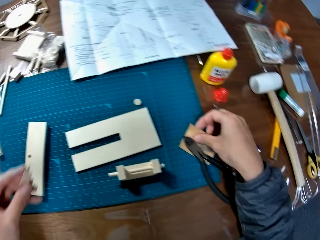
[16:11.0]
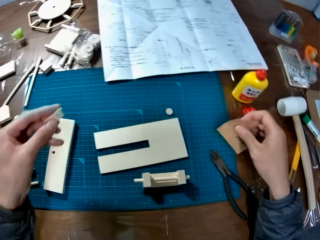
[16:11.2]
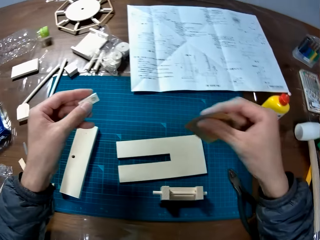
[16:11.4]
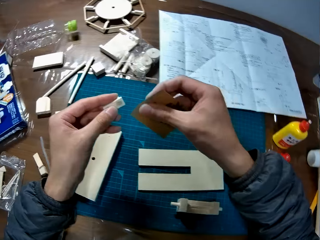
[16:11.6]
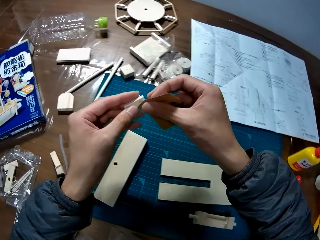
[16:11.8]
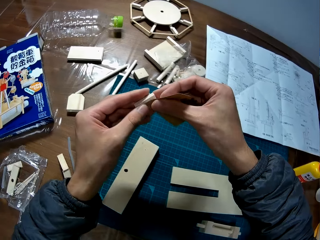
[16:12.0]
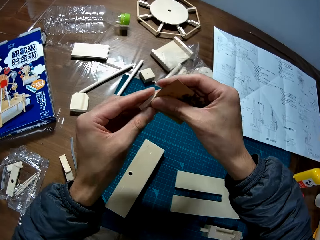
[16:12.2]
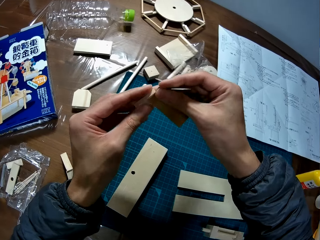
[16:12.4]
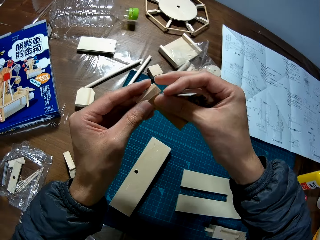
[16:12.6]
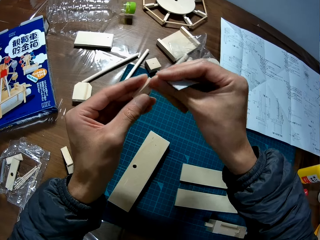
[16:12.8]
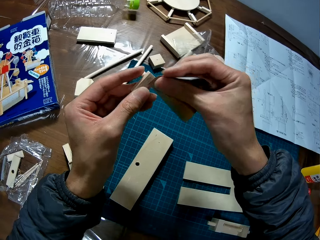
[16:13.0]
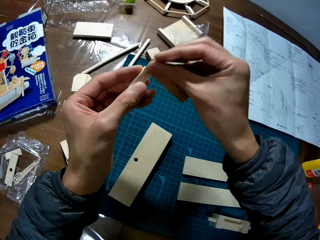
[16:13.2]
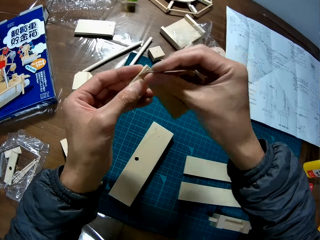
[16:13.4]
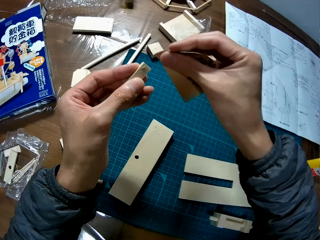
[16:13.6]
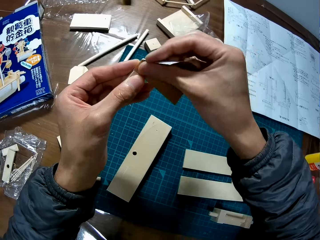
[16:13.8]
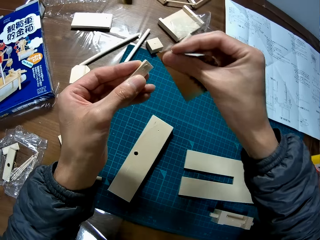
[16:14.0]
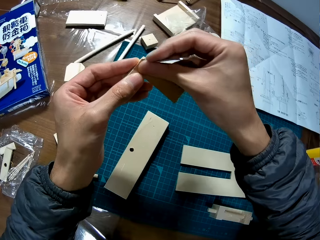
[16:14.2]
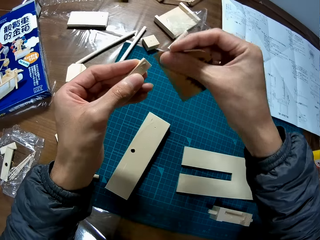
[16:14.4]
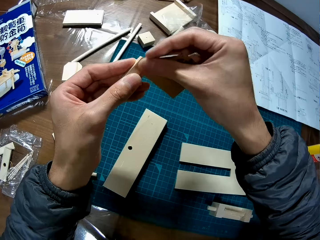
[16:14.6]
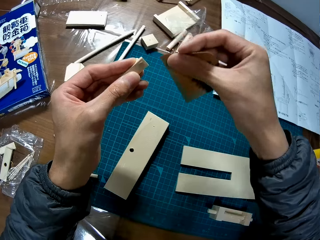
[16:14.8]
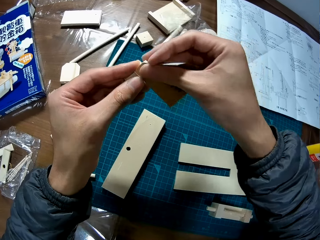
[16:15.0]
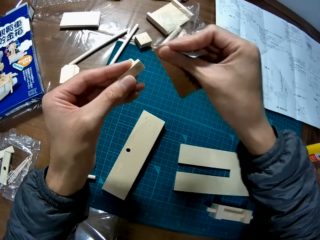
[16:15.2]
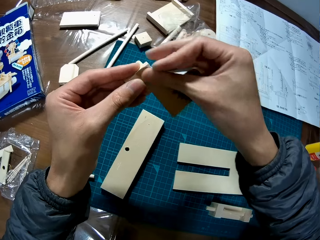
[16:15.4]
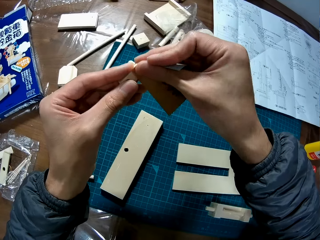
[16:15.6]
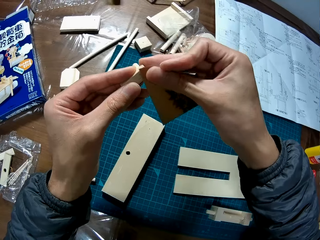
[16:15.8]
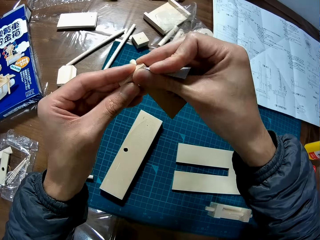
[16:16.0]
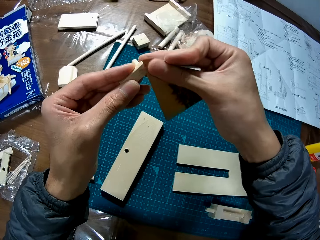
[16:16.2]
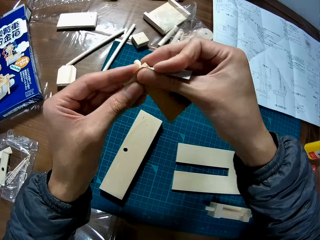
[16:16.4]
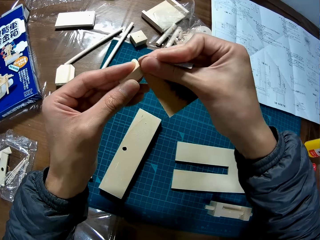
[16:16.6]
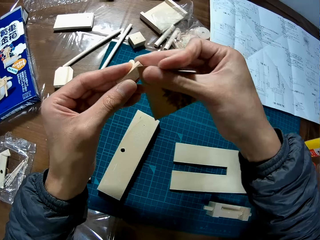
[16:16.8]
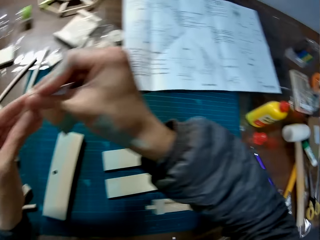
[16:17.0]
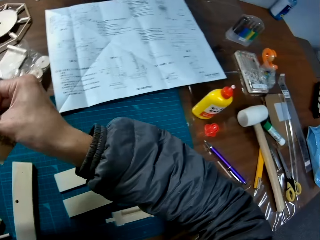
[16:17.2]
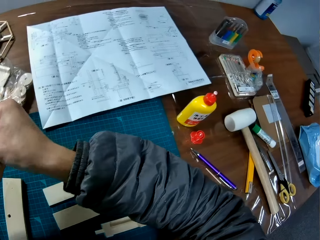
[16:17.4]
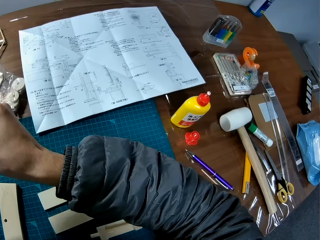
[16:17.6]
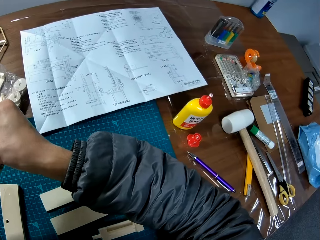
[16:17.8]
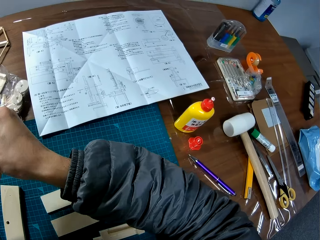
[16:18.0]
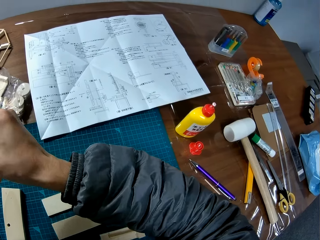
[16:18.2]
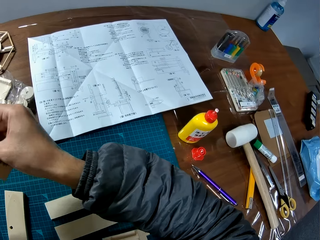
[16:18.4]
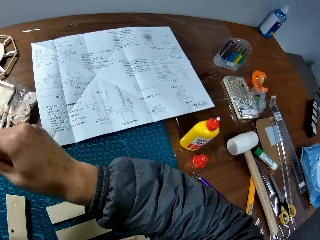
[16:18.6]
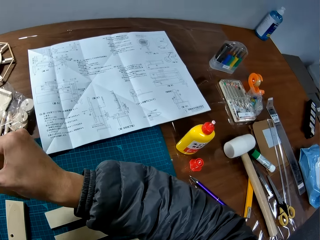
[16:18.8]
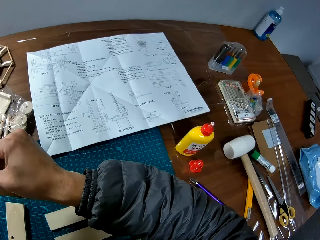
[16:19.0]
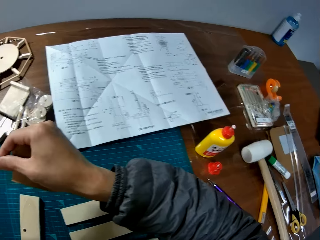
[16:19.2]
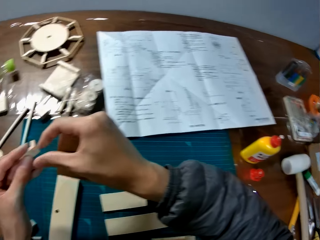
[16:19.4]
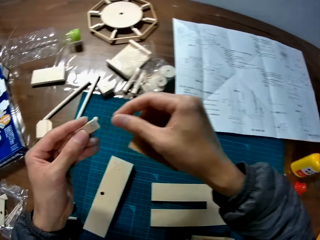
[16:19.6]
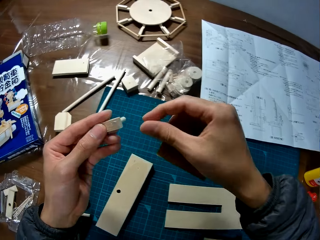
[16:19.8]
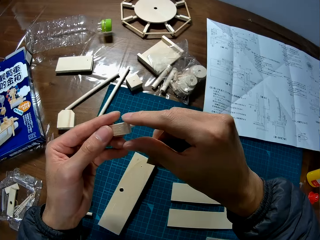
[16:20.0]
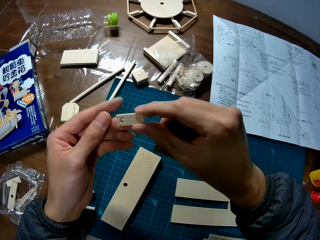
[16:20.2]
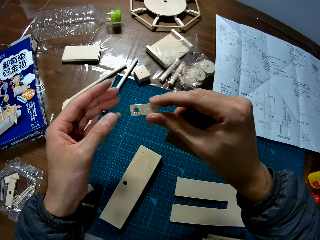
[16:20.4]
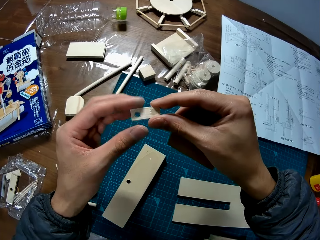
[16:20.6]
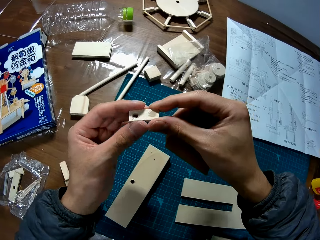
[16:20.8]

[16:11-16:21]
The camera wearer takes a sandpaper sheet. They wipe the craft material. They use the sandpaper sheet on one of the wood pieces. They look at the sketch manual.

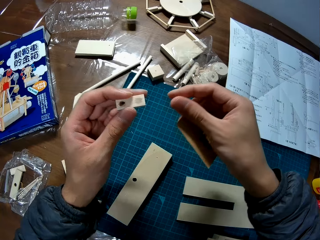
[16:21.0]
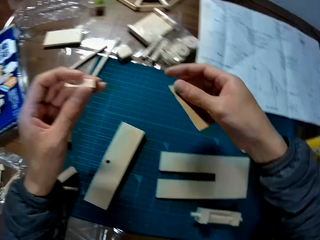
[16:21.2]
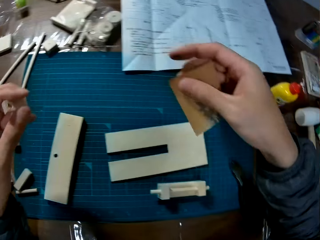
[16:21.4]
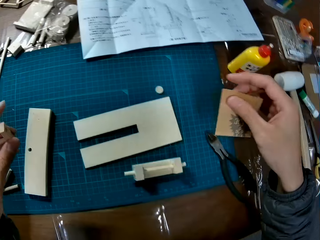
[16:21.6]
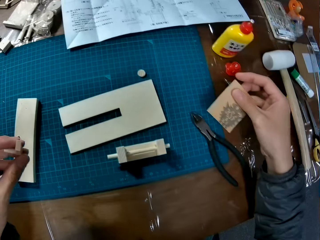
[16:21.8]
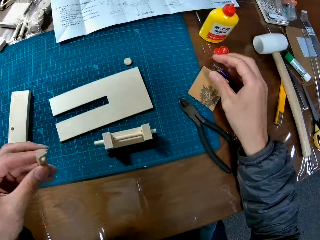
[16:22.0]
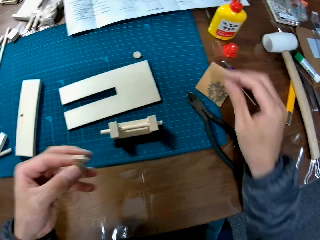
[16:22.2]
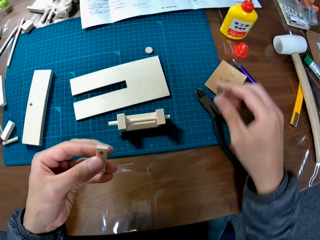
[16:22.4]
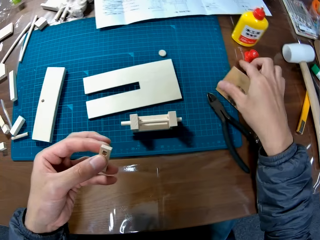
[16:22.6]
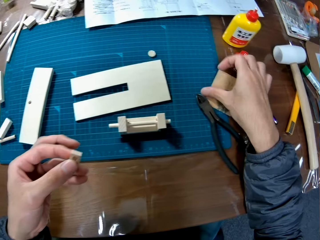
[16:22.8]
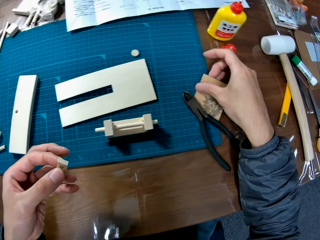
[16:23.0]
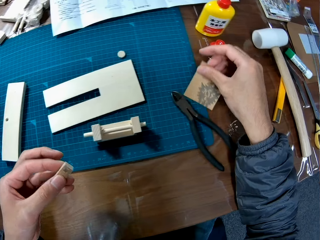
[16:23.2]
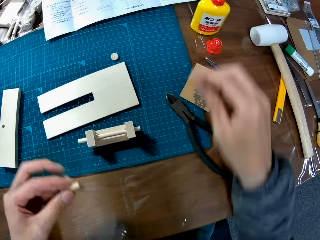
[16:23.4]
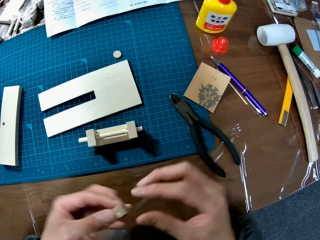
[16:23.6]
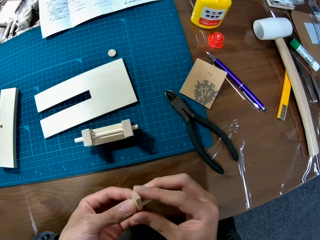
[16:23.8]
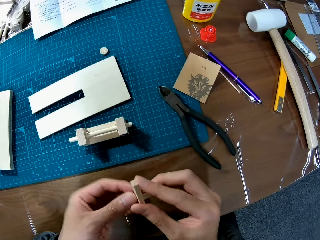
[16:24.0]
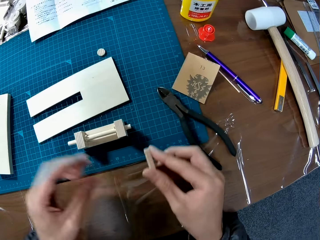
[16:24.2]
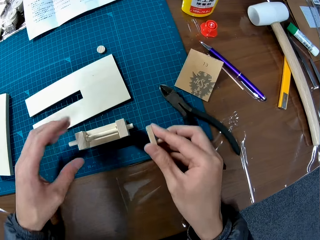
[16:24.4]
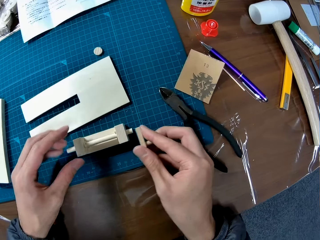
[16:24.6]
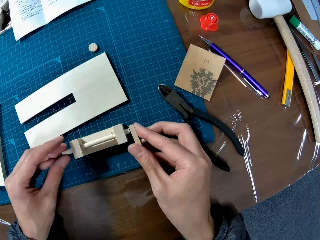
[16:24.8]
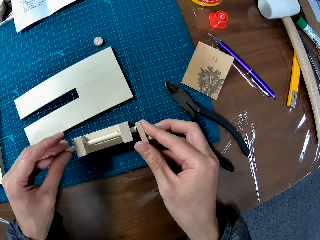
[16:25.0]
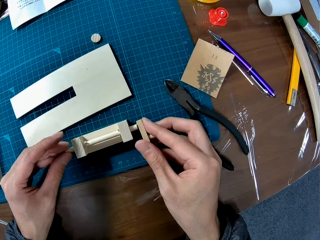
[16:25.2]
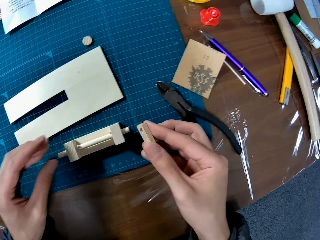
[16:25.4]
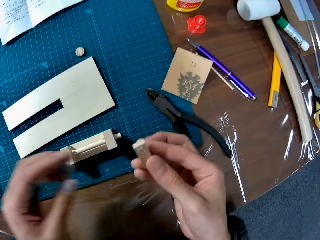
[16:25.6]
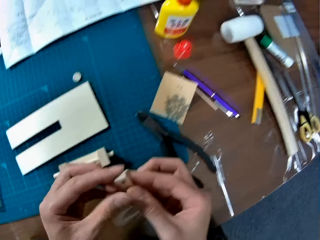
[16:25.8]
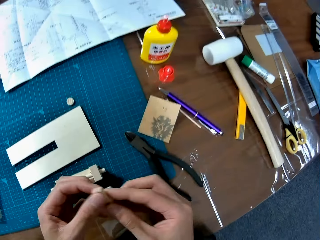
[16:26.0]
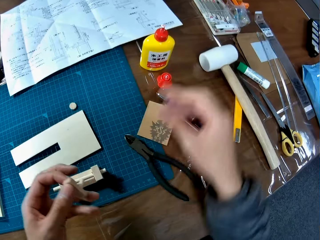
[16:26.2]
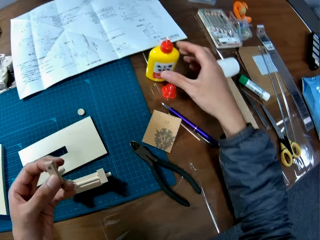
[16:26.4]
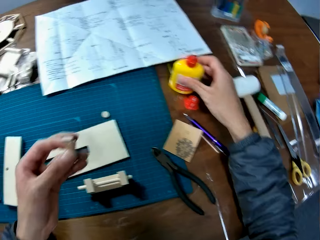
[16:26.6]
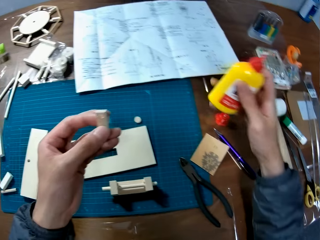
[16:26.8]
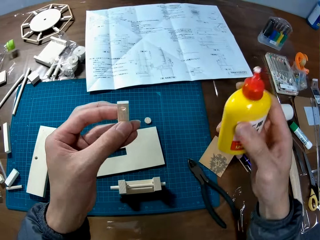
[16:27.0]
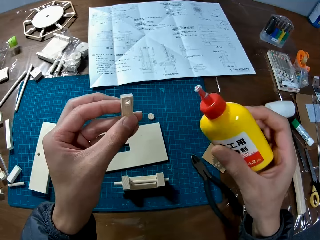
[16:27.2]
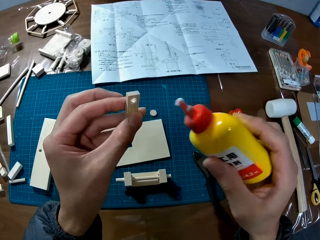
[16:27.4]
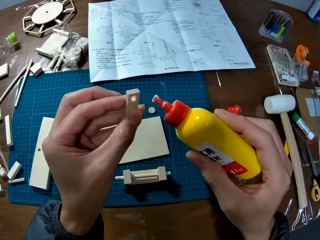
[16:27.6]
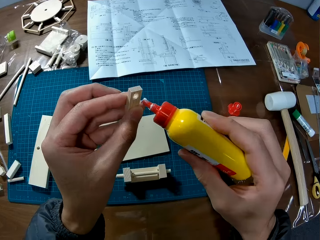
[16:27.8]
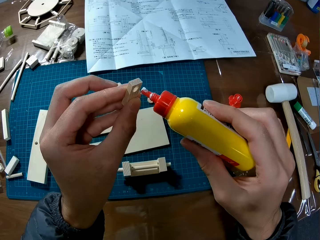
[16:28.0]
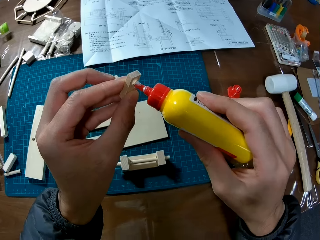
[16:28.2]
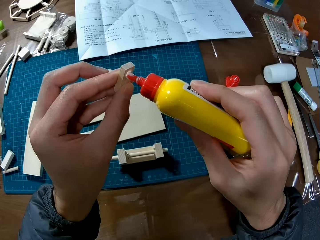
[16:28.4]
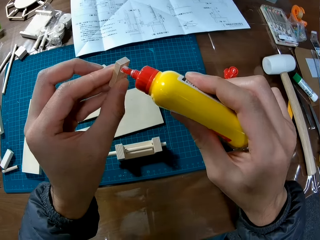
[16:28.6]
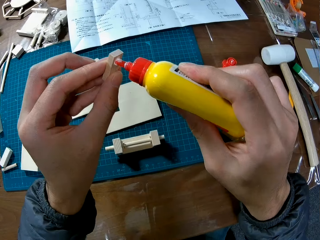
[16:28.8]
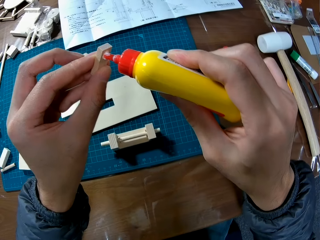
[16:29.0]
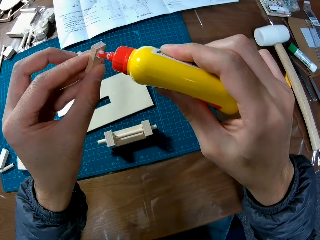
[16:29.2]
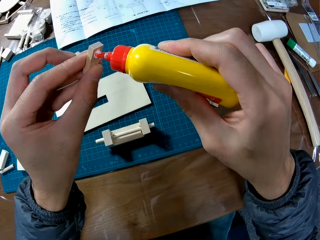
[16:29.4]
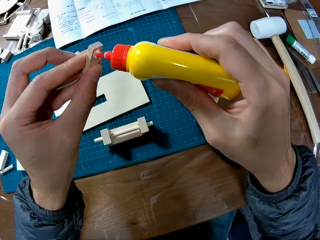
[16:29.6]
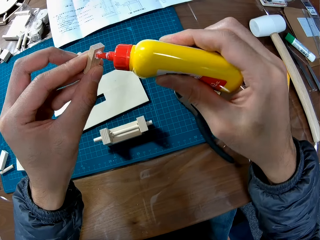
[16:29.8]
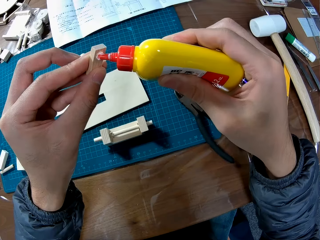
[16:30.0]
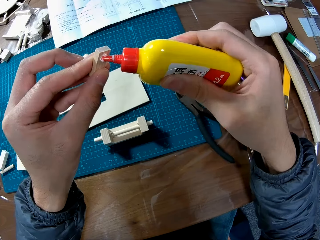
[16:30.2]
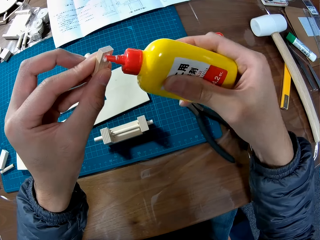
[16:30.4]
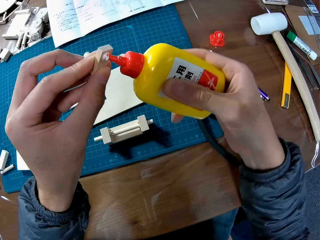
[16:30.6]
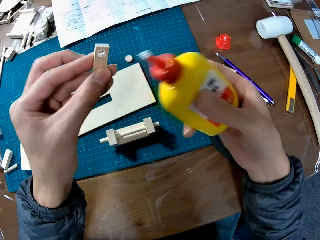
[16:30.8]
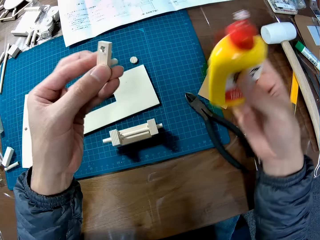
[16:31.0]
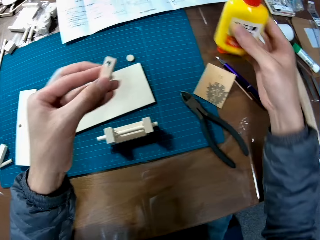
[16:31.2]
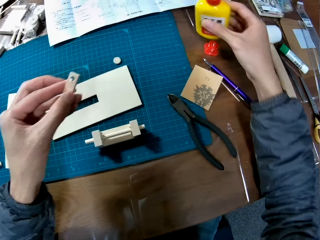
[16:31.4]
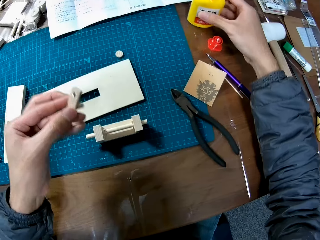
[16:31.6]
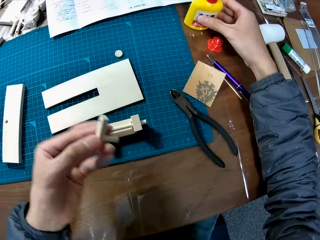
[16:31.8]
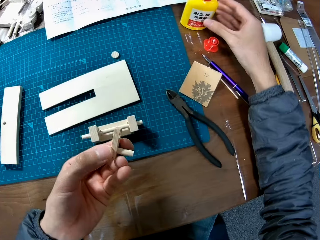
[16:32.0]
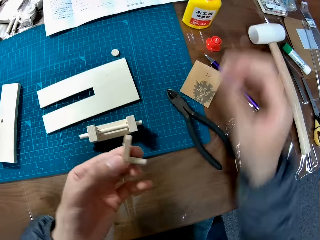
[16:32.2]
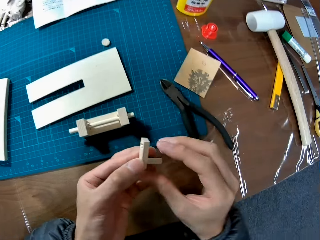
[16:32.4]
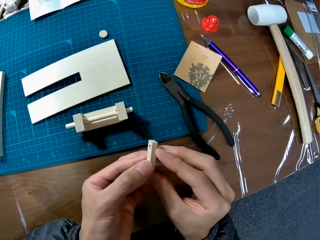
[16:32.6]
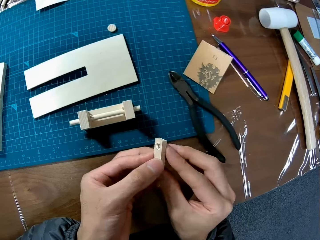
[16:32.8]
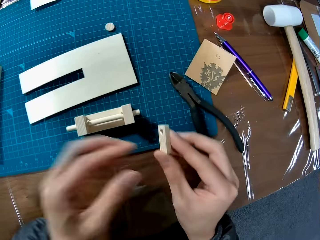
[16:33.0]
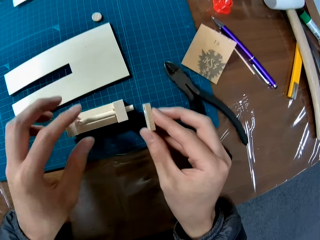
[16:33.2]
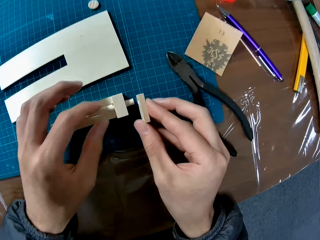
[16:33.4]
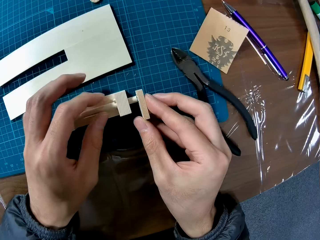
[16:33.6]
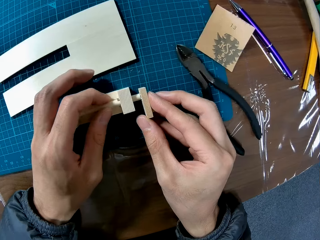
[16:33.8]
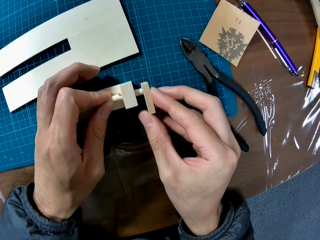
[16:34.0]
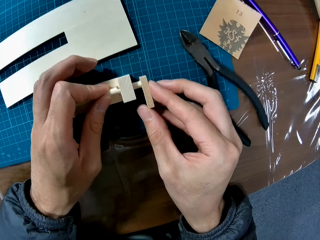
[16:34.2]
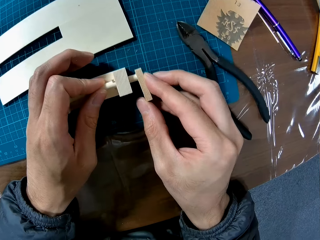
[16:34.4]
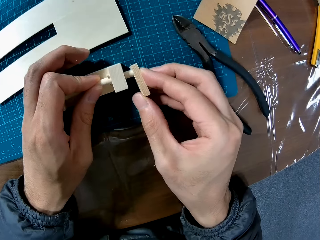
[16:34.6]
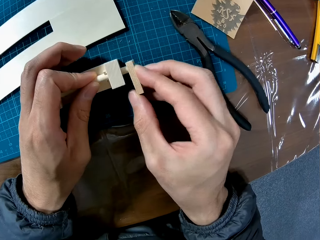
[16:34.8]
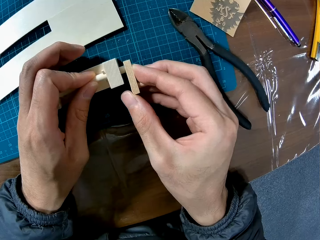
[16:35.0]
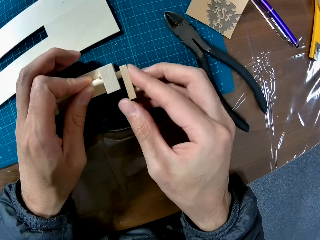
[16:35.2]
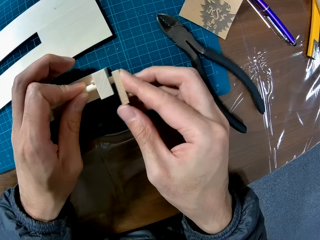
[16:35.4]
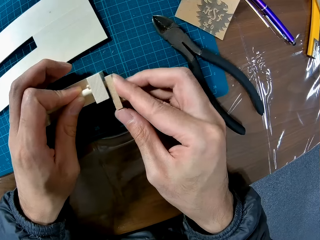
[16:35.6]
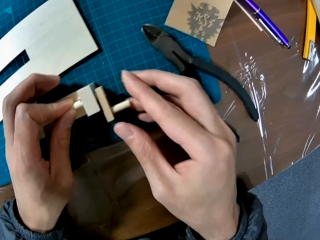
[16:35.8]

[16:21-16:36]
The camera wearer drops the sandpaper sheet. They reassemble the wood pieces. They try out a craft material and remove the craft material. They take the adhesive bottle. They apply adhesive on one of the wood pieces. They drop the adhesive bottle. They fix the craft material.
